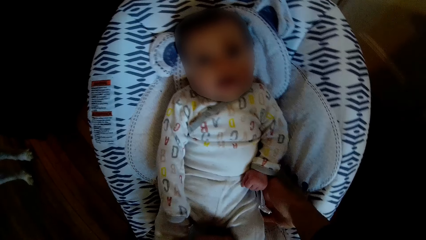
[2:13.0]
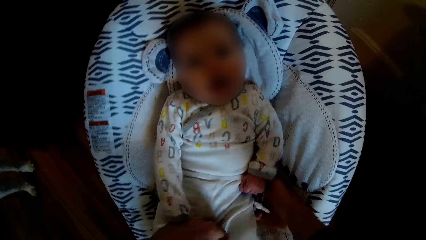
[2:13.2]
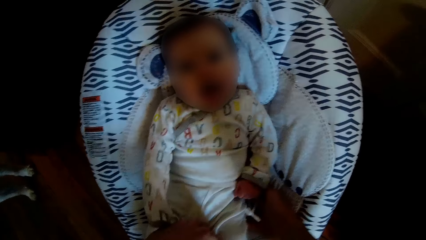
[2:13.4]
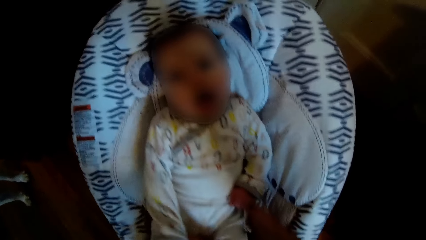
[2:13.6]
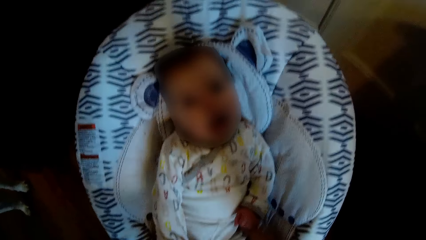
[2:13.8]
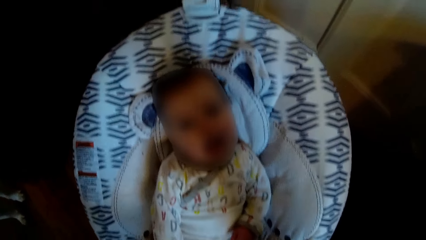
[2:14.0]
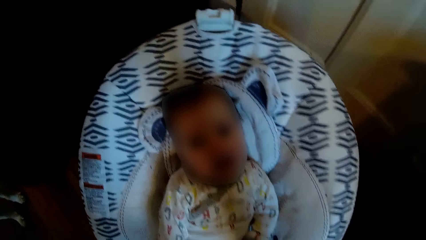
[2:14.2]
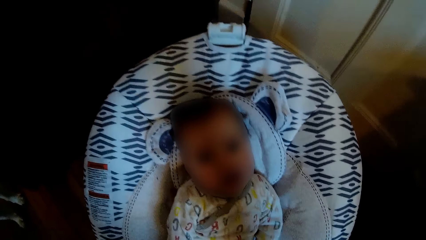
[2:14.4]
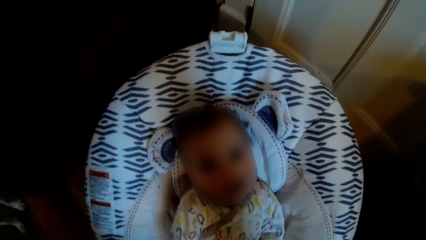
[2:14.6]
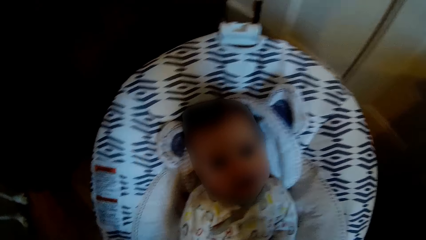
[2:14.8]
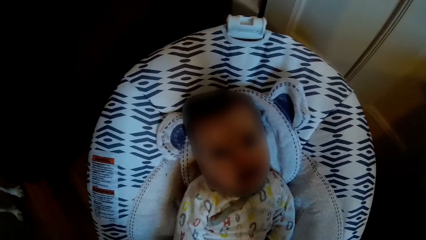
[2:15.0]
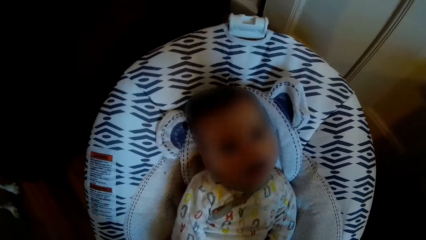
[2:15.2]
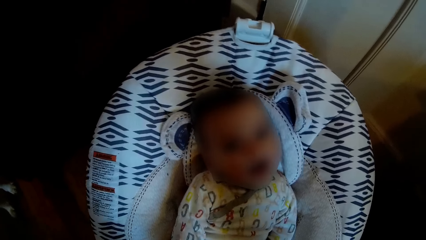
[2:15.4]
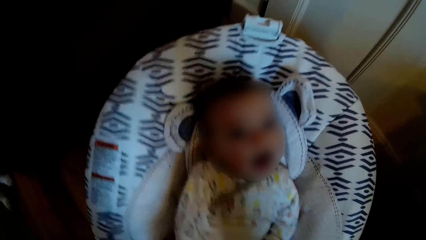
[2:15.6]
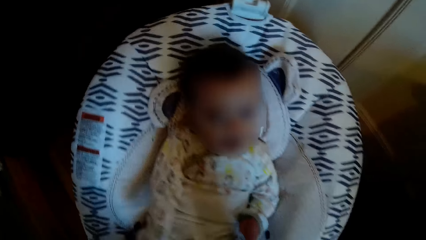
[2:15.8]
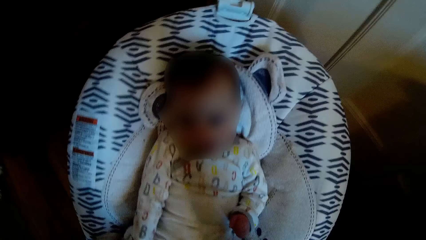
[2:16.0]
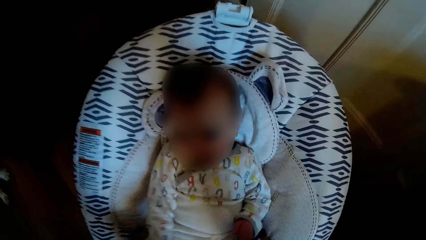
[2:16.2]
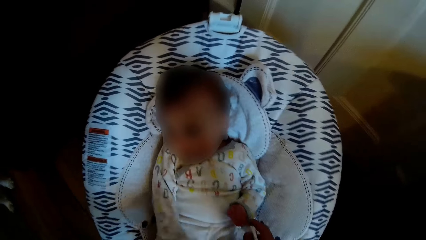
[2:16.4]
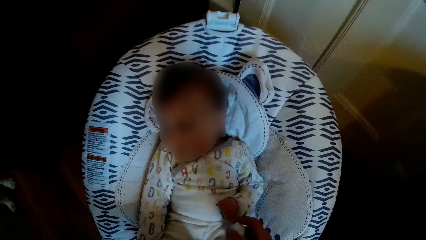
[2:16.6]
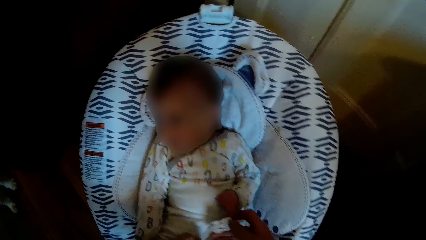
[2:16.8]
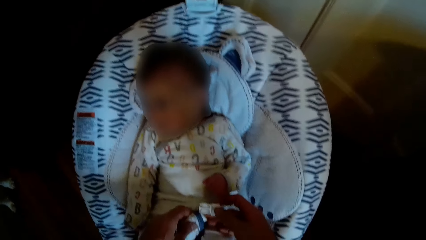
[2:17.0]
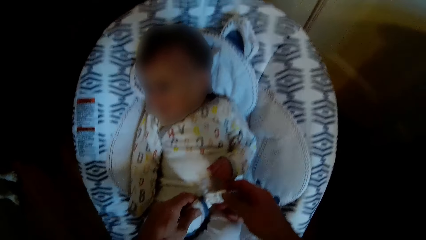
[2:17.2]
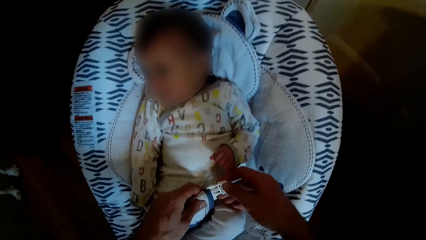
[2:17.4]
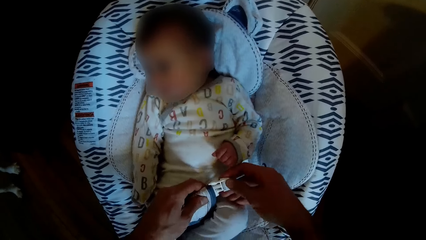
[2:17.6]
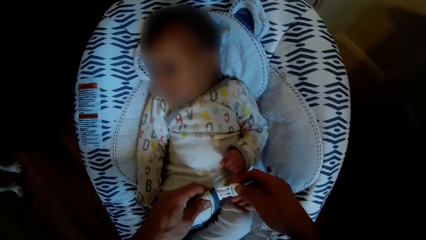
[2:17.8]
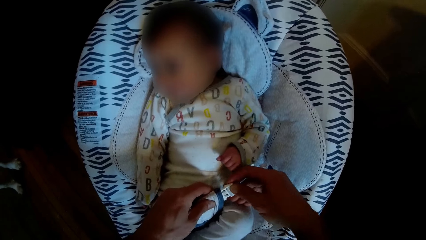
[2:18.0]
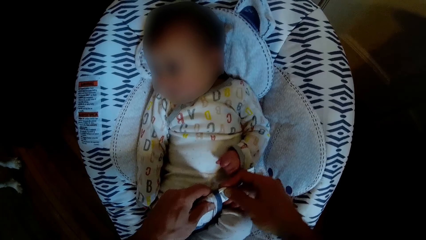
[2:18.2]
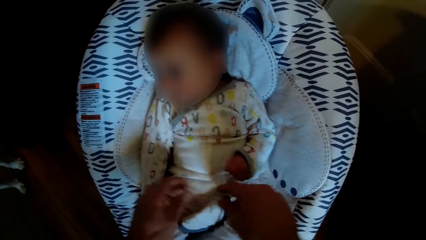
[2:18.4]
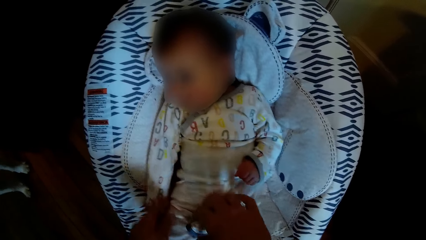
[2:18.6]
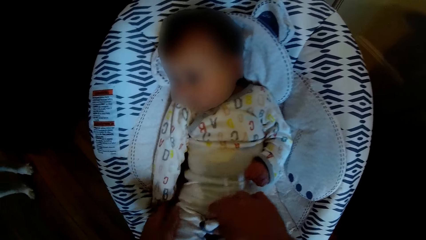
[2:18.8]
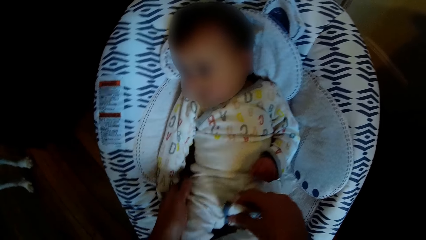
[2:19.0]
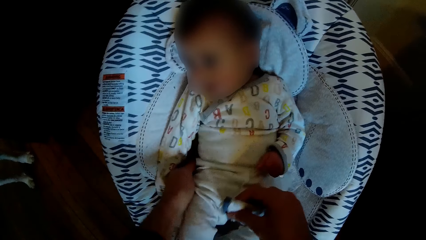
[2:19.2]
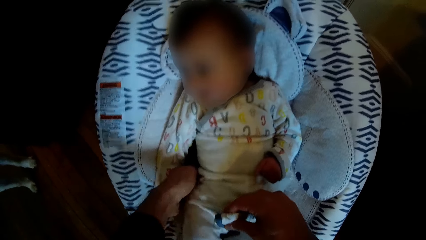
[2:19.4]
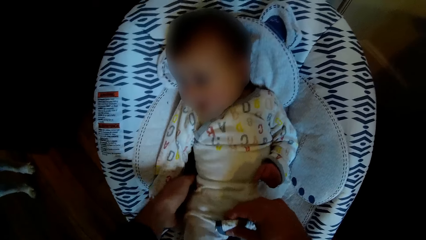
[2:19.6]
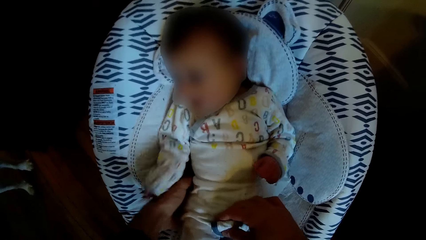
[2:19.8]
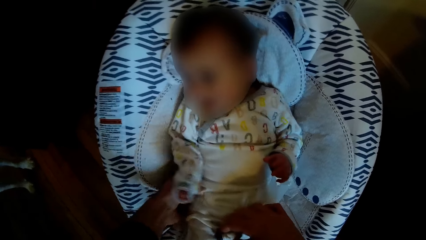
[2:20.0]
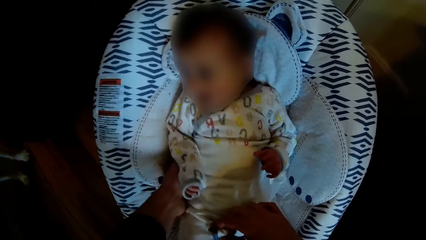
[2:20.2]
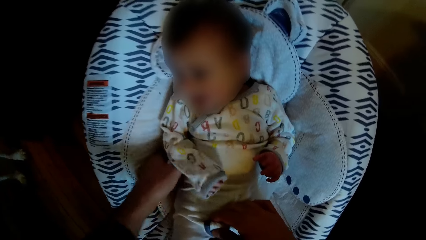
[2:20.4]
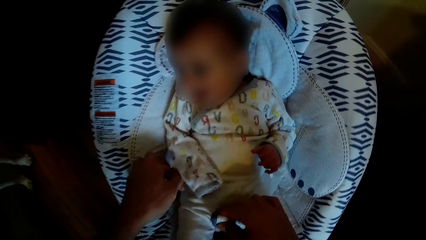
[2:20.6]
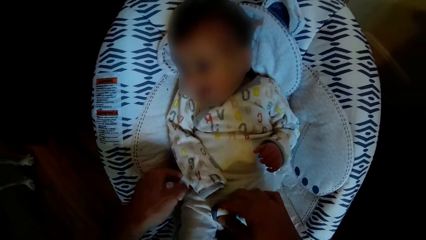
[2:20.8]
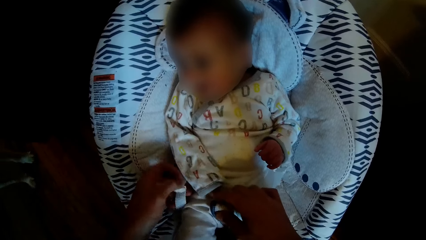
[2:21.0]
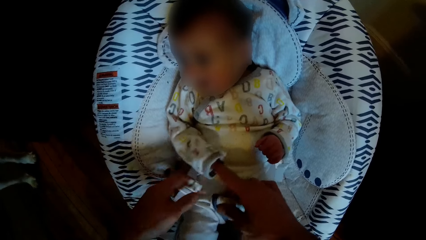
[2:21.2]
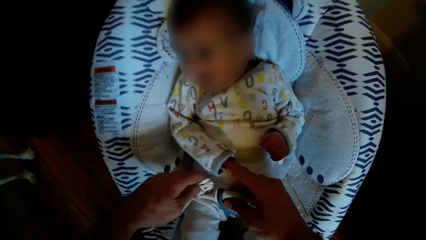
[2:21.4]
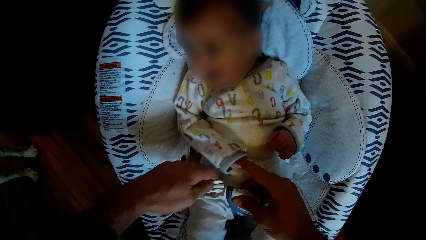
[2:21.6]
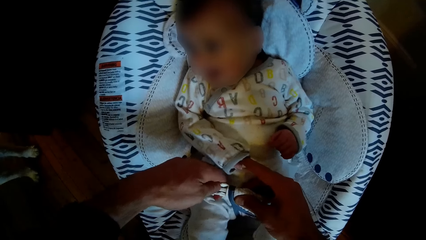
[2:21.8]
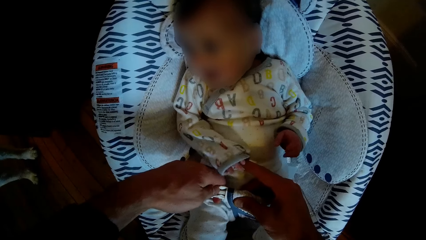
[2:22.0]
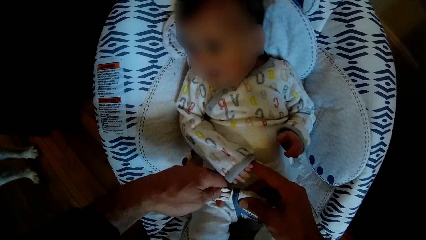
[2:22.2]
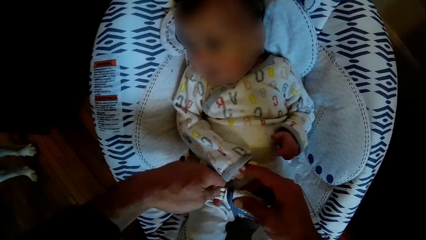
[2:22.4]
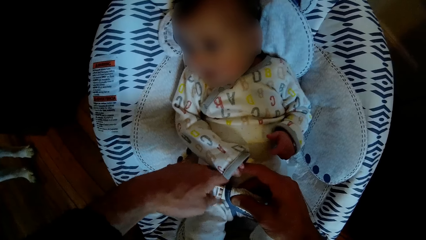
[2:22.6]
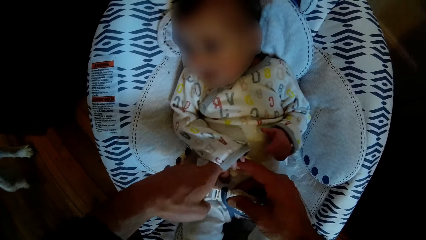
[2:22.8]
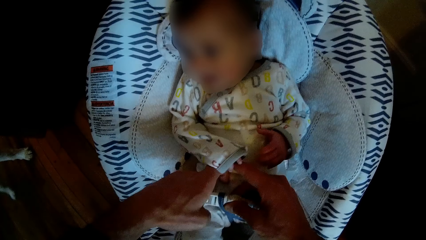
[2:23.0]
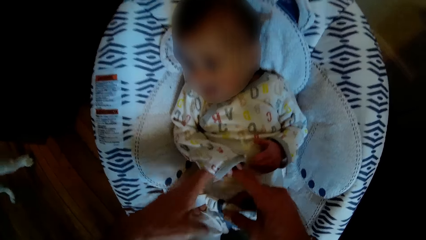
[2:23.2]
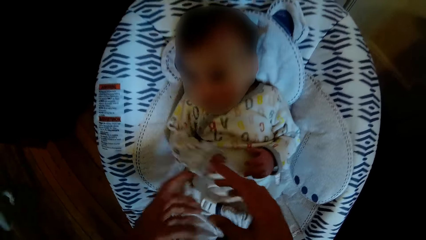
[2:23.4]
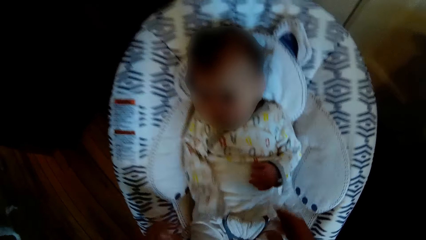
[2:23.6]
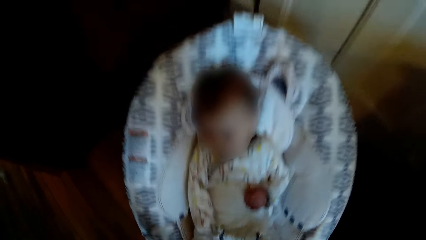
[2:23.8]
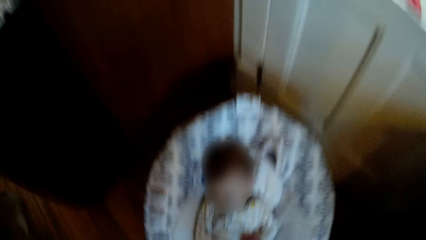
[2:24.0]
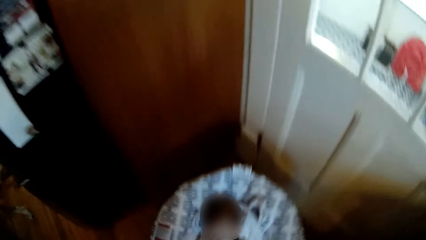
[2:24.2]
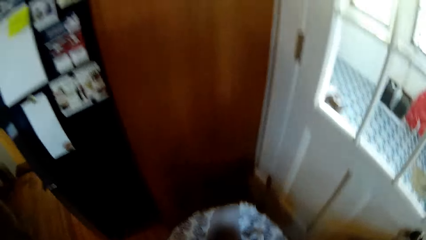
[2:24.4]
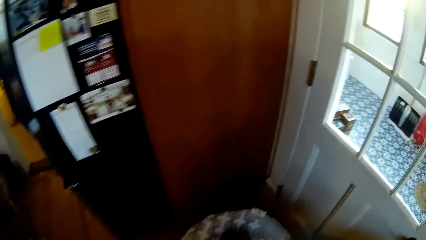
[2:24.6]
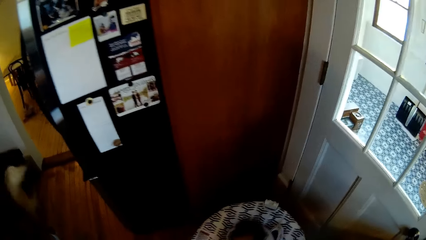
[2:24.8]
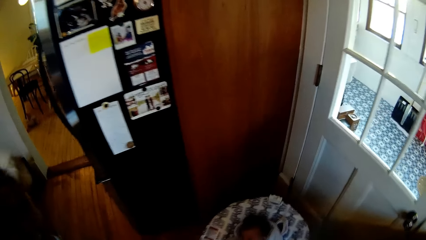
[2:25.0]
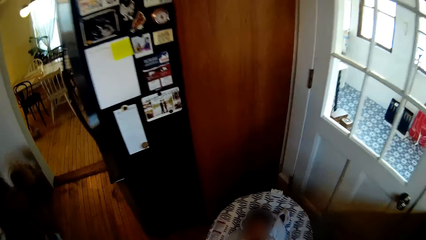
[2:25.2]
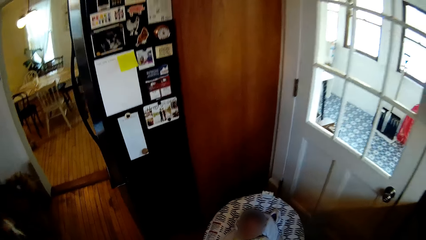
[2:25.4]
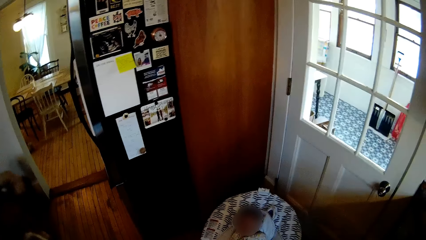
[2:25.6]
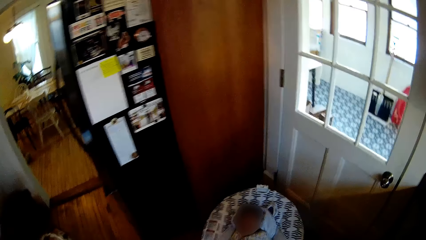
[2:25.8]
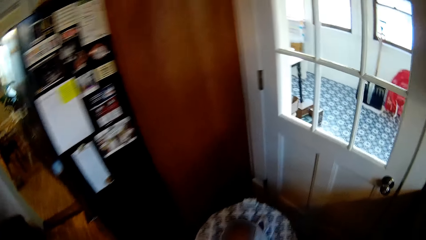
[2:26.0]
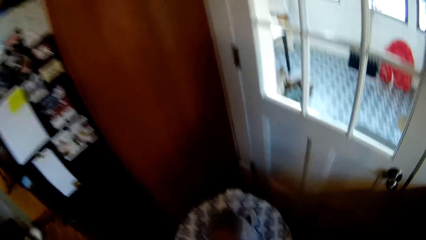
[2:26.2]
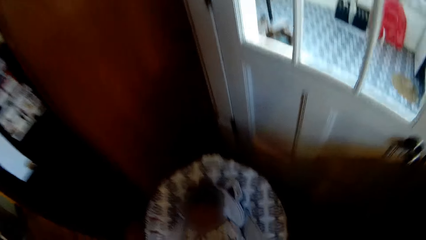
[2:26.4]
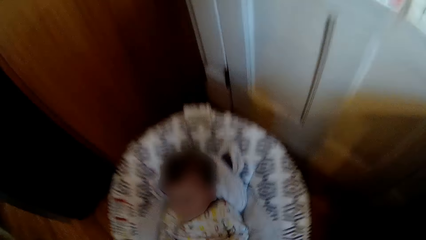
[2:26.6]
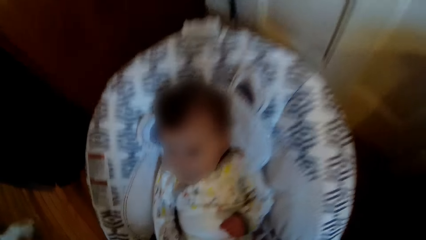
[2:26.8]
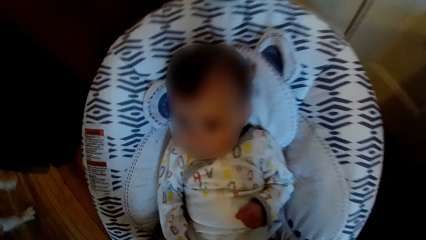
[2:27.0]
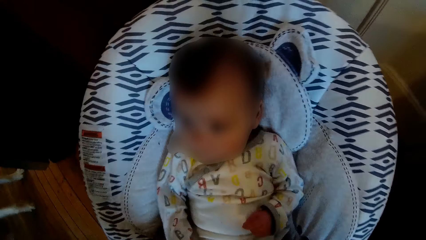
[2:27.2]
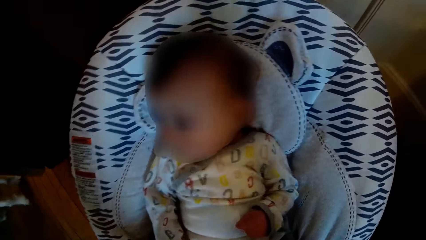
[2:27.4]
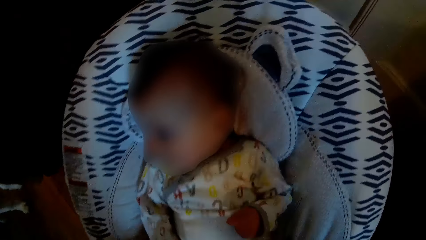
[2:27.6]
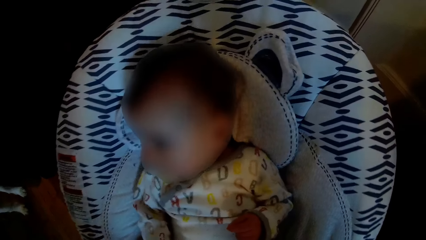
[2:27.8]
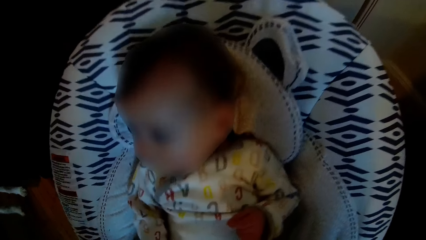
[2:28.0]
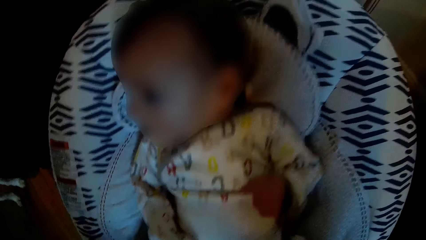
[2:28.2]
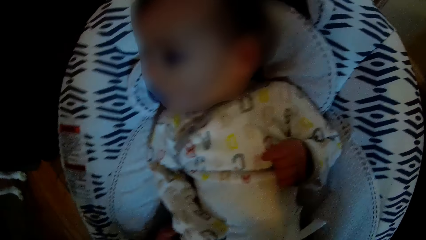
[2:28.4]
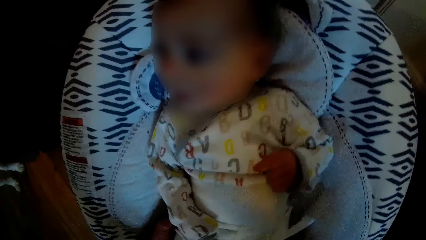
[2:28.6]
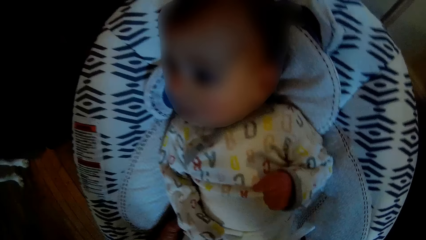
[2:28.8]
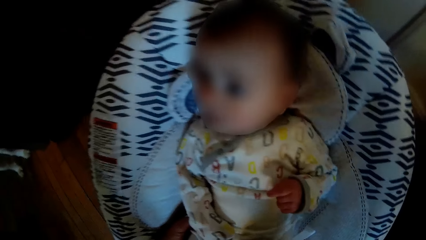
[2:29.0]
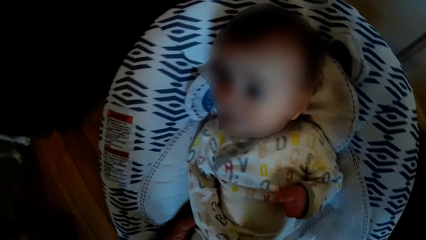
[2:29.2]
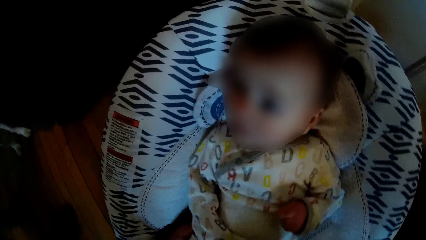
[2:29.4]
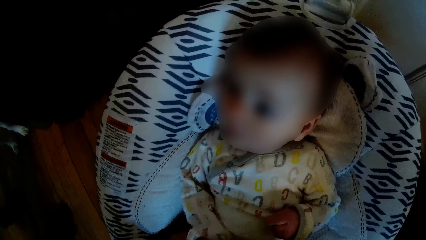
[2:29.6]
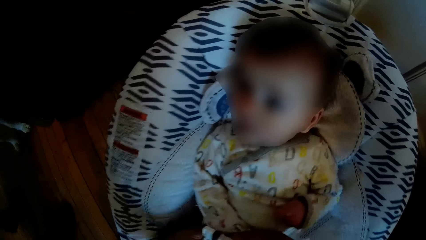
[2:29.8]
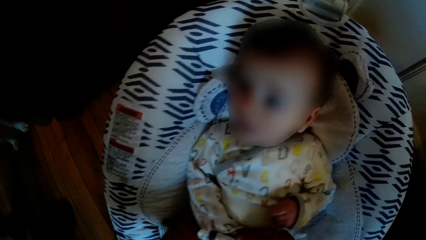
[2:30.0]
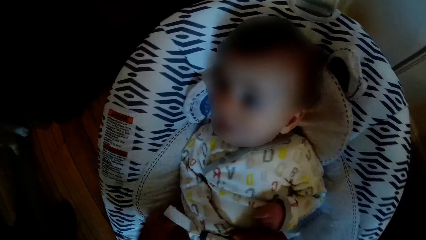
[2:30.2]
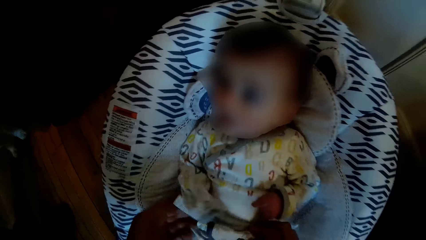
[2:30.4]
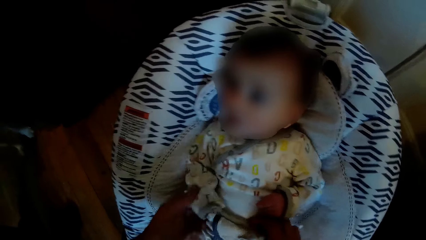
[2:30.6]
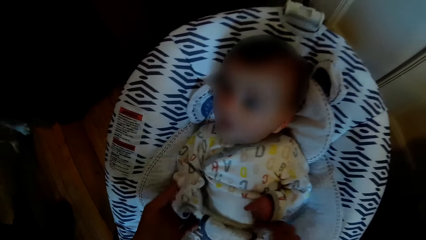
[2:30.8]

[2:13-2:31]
The camera wearer plays with the baby. They clip the baby to the cradle with both hands. They put something on the baby with both hands. They look around. A woman moves the baby with both hands.
